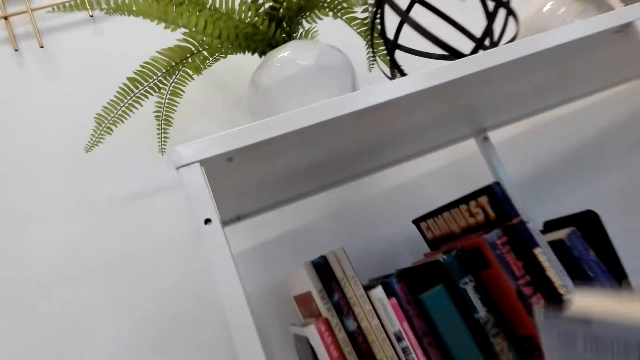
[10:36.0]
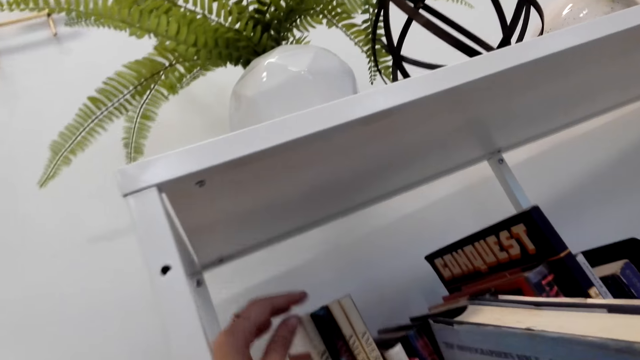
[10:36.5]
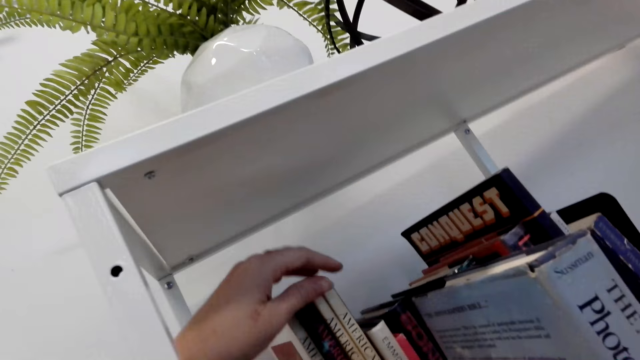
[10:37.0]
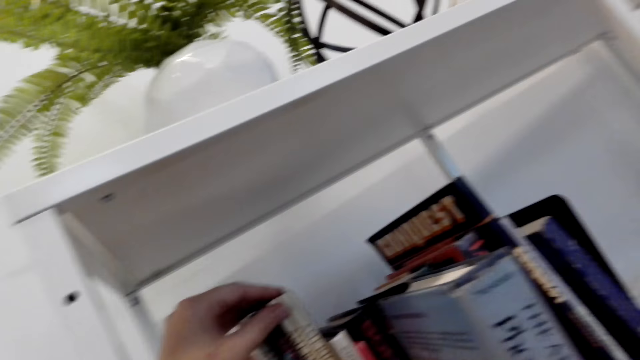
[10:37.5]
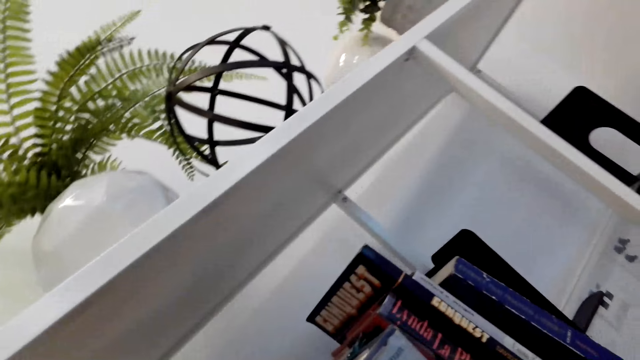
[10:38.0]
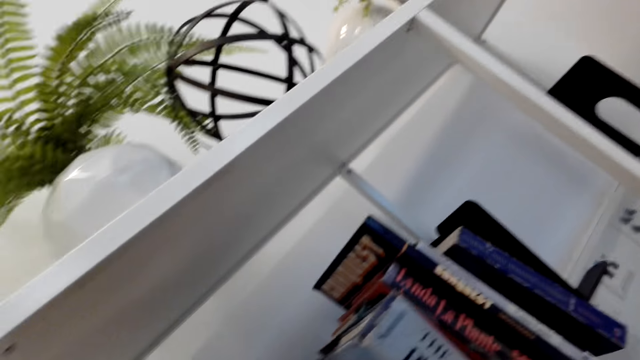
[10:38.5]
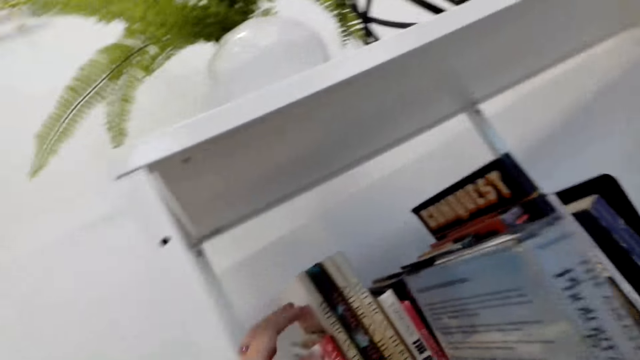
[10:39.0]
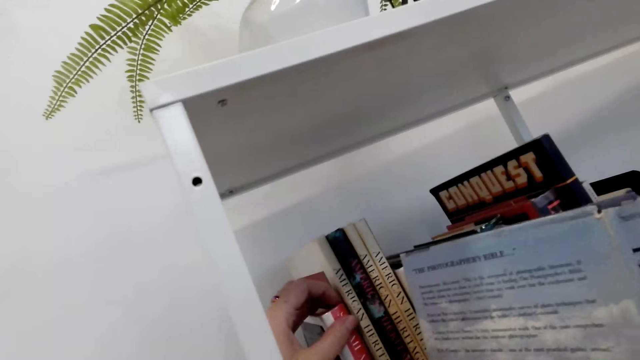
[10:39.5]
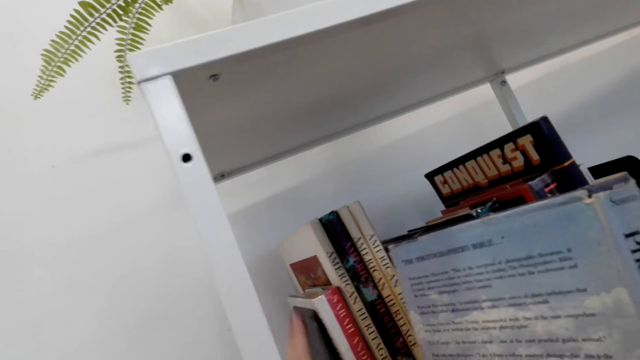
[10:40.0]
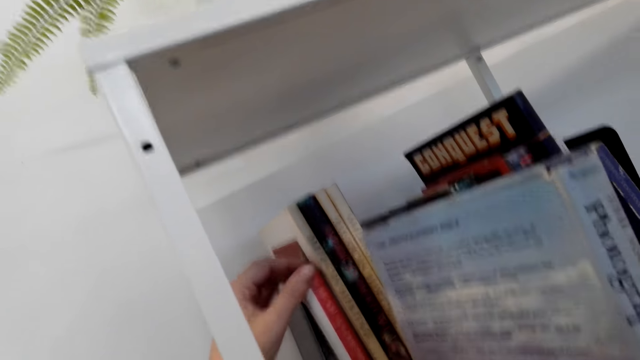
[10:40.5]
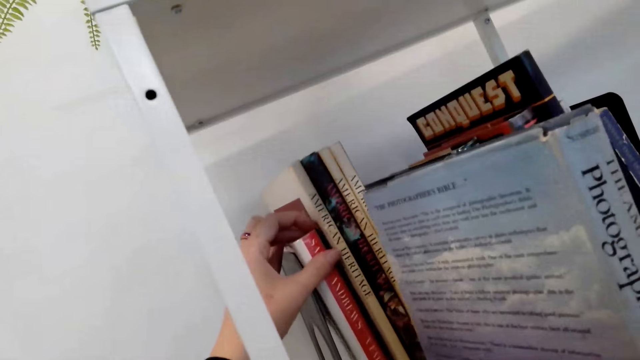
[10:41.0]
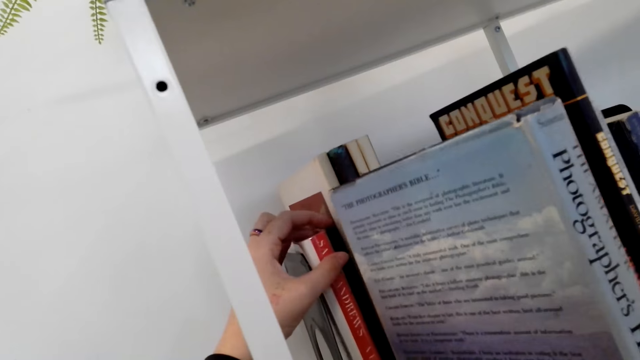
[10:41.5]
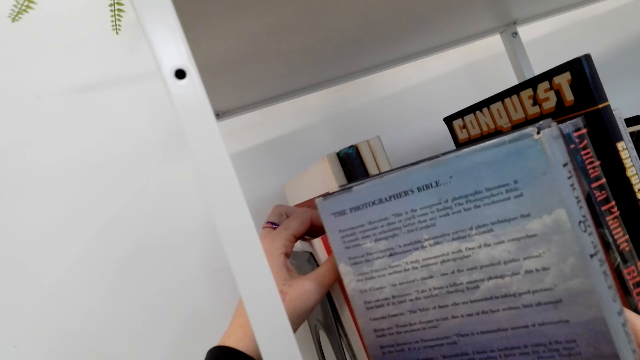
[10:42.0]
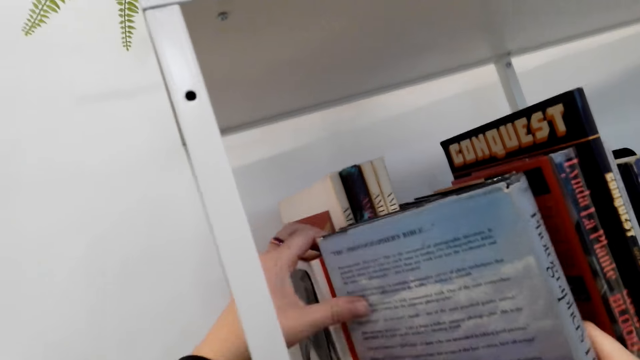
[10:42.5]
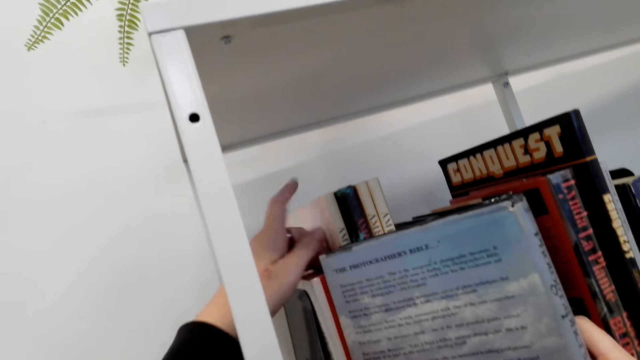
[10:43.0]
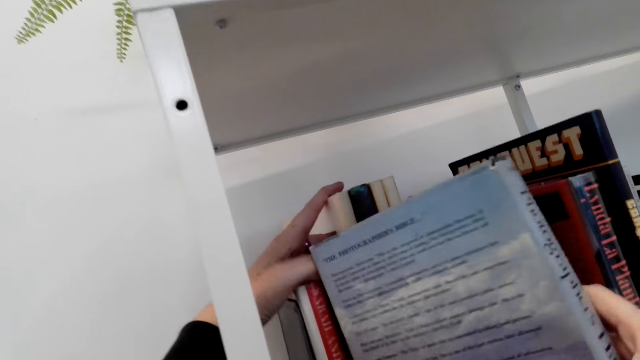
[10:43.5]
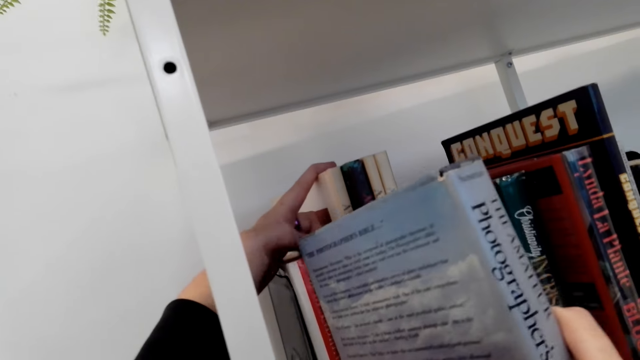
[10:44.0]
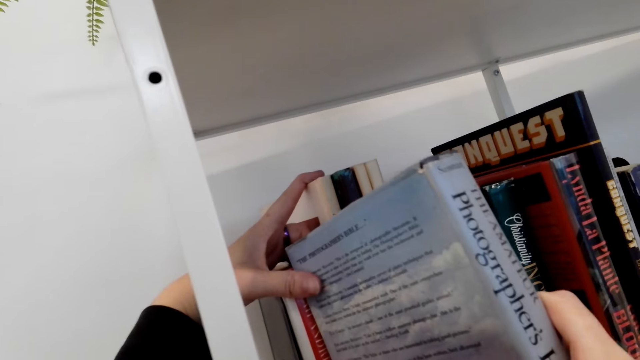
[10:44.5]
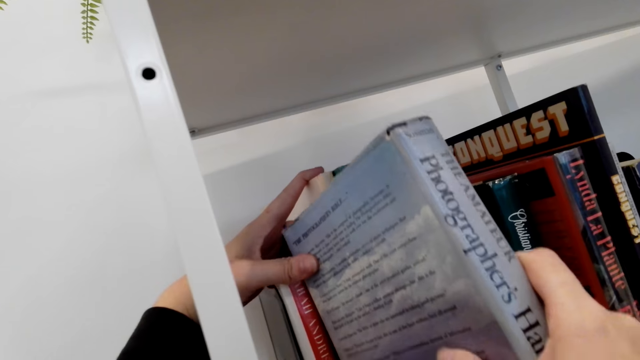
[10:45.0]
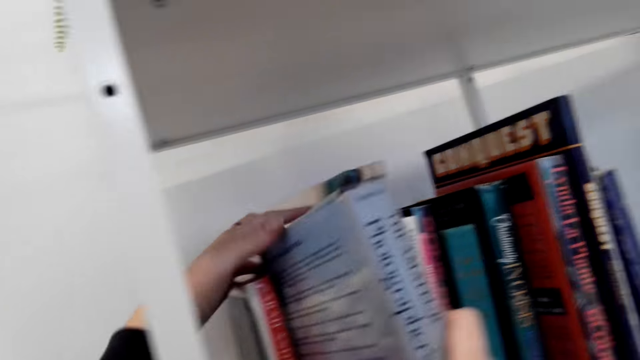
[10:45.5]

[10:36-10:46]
The camera wearer arranges the books on the shelf and puts the book on the shelf.

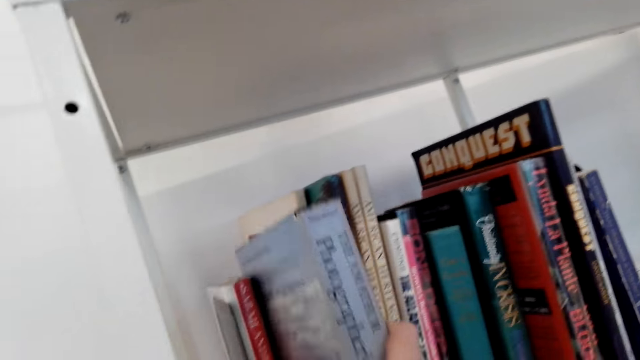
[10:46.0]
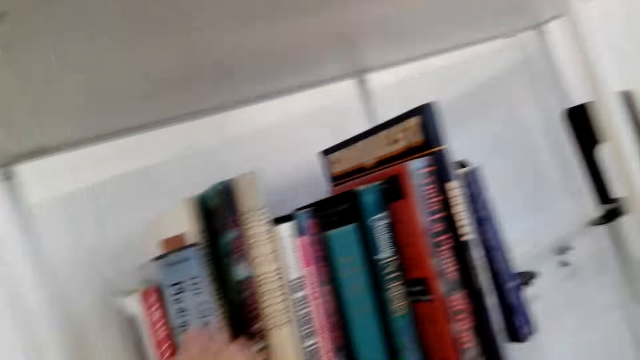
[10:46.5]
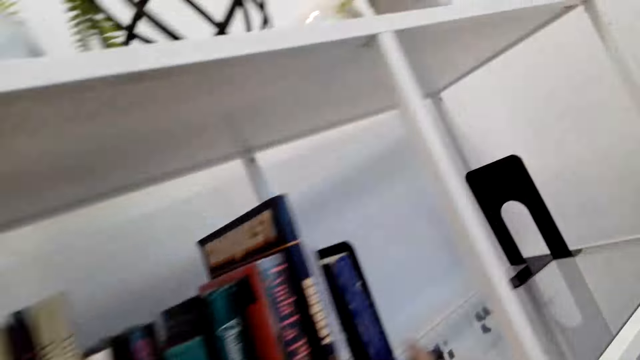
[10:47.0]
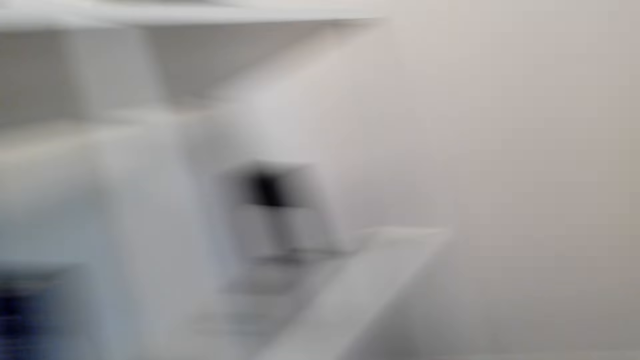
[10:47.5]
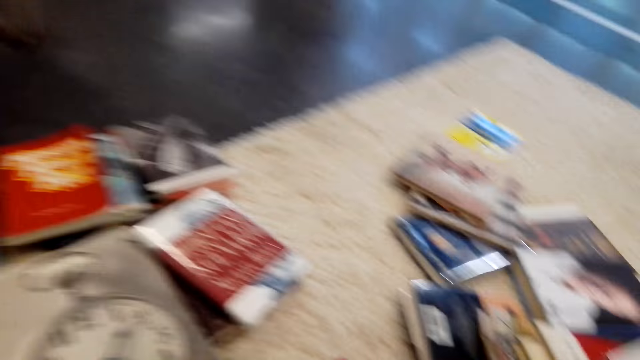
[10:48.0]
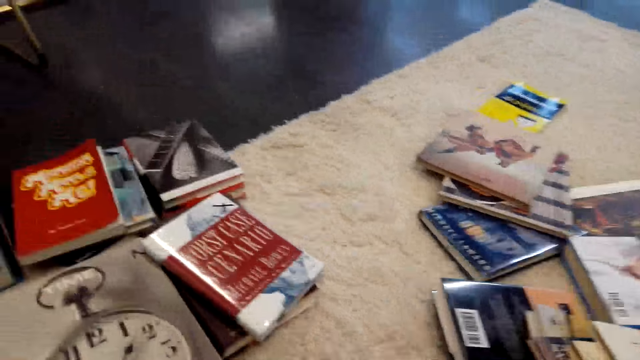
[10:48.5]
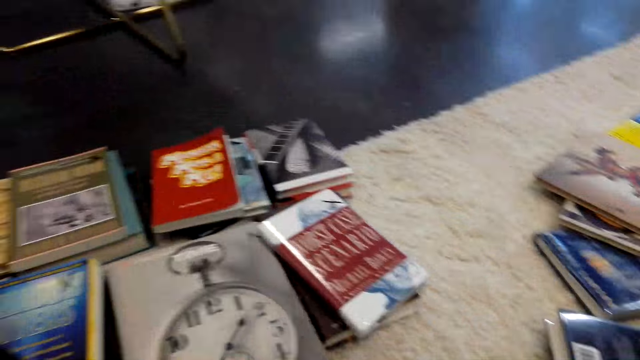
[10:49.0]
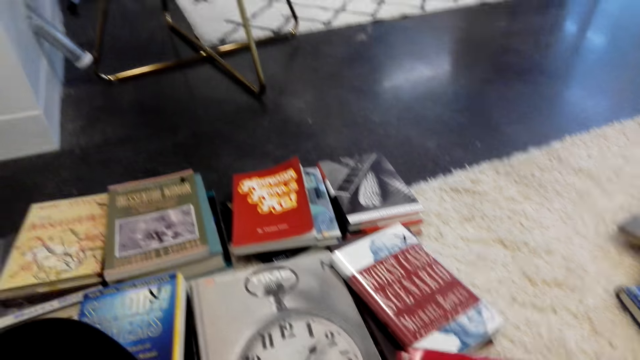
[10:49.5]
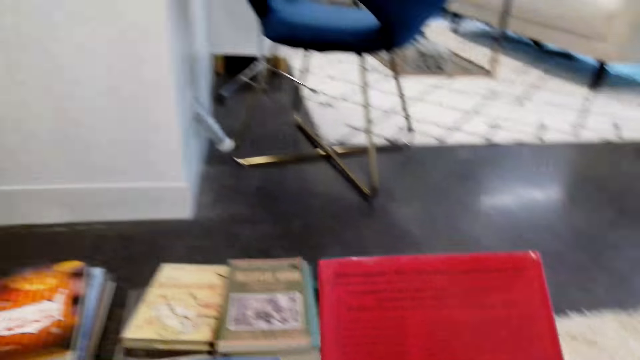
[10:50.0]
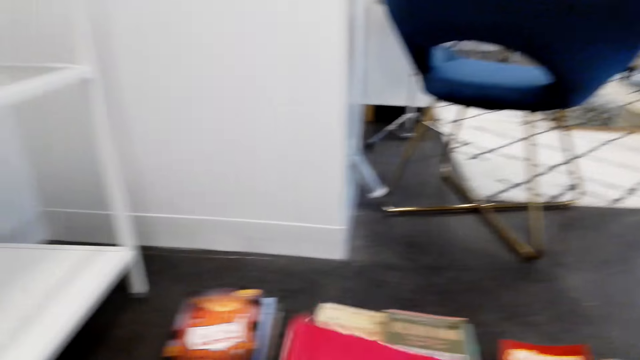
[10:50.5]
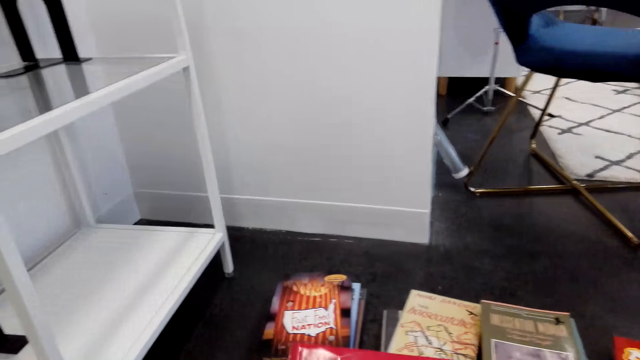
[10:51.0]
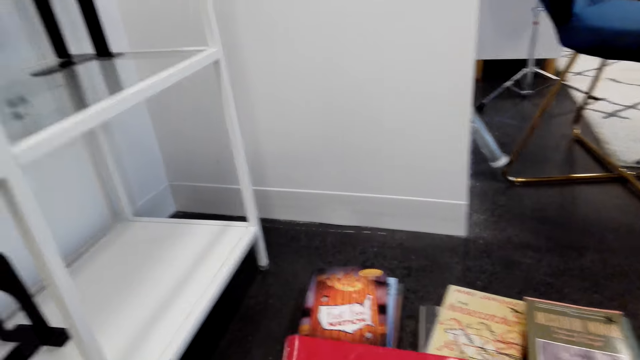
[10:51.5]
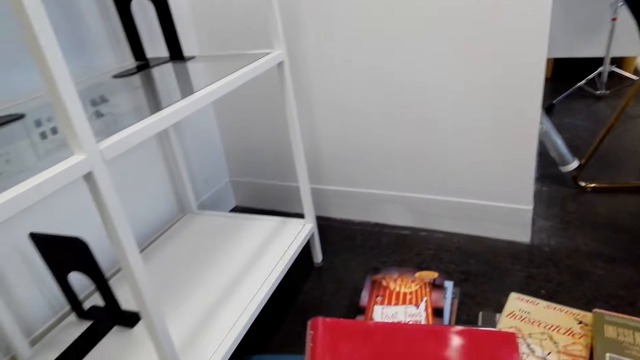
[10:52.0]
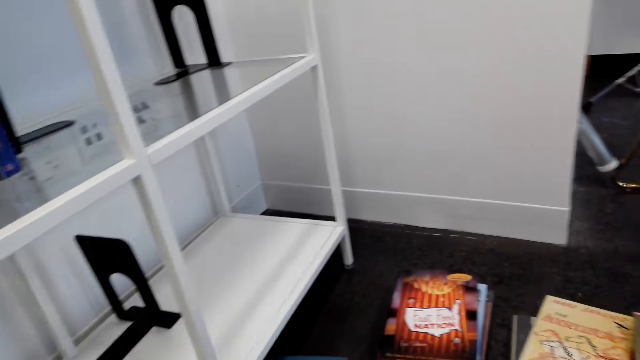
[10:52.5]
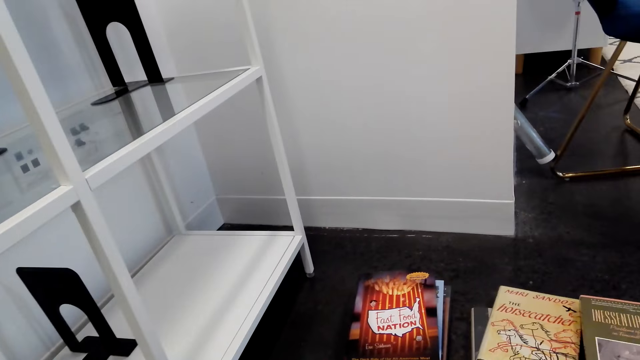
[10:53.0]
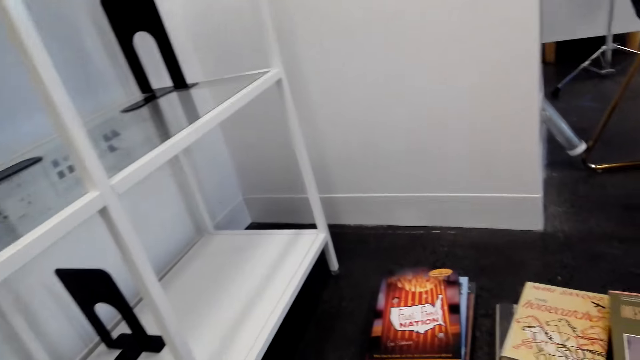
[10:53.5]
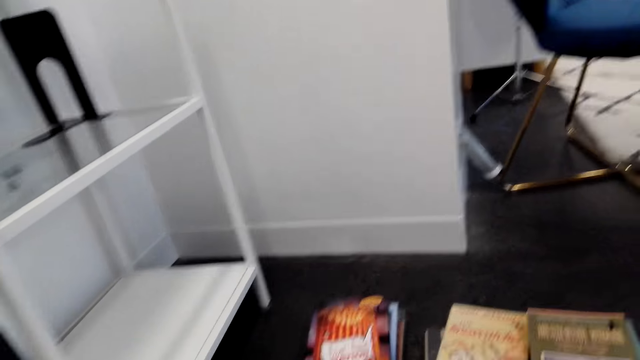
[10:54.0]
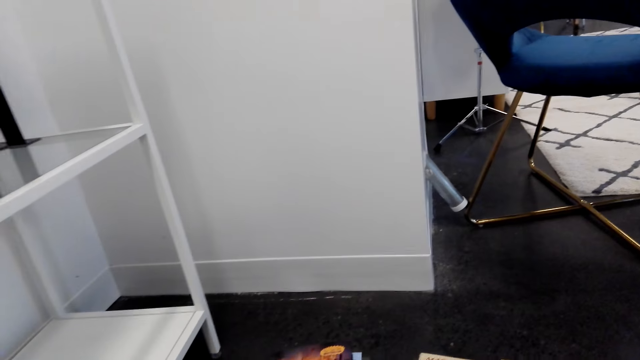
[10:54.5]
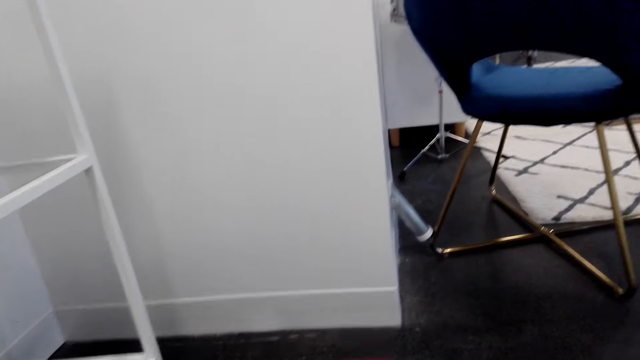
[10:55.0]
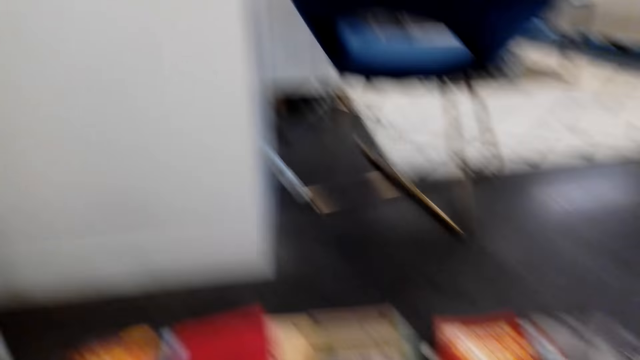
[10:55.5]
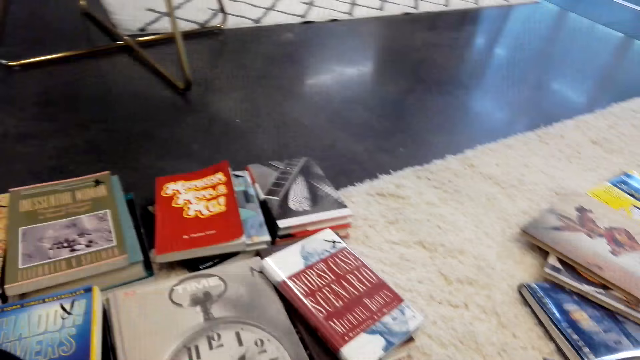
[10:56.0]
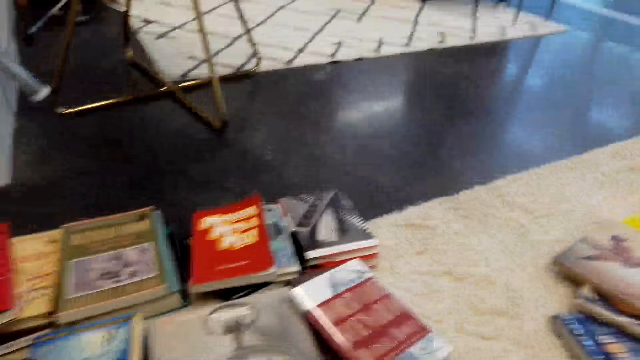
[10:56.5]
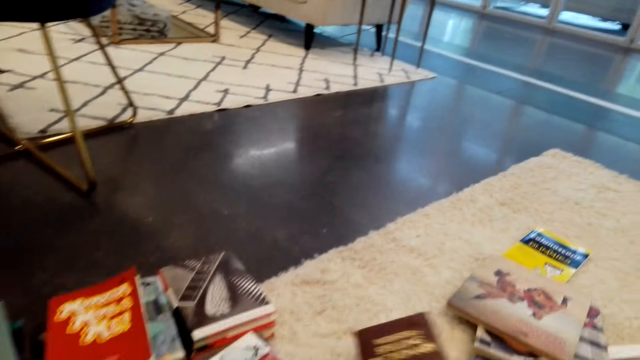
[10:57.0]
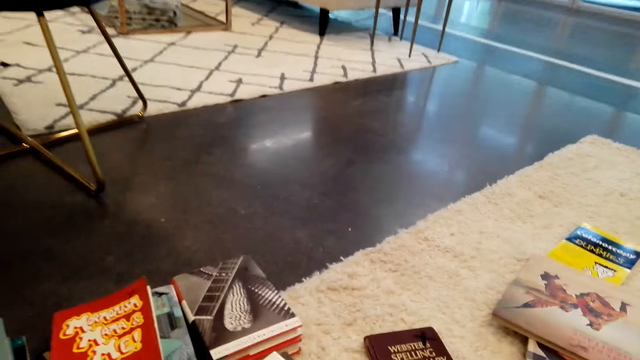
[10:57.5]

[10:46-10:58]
The camera wearer picks up a book from the floor. They arrange the books on the floor. They put the books aside.
